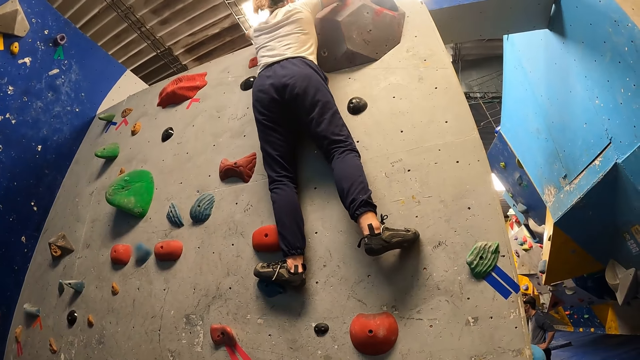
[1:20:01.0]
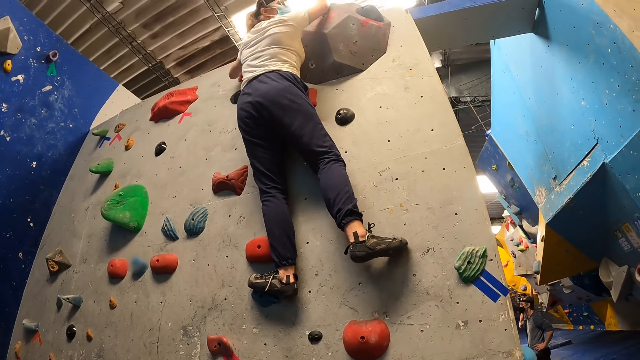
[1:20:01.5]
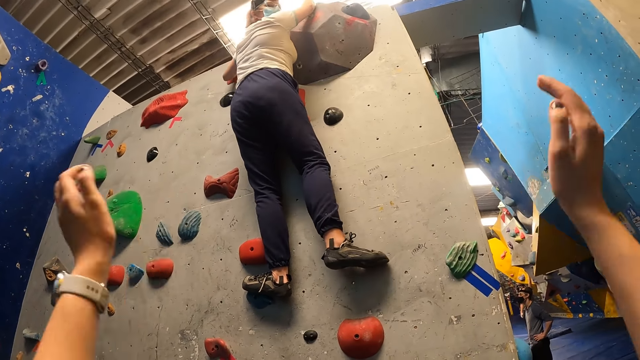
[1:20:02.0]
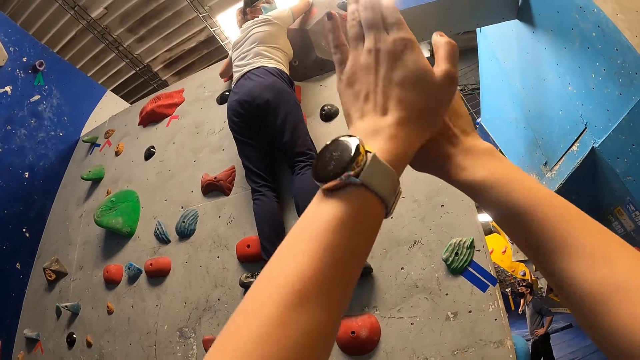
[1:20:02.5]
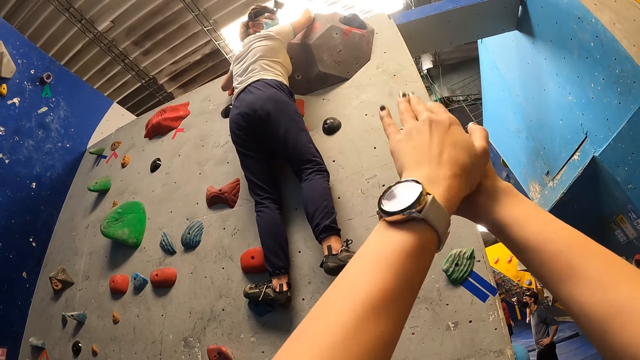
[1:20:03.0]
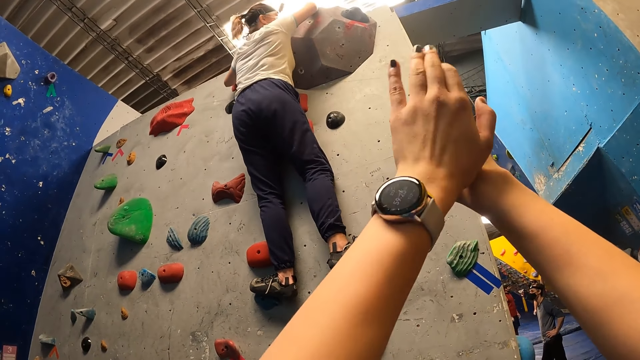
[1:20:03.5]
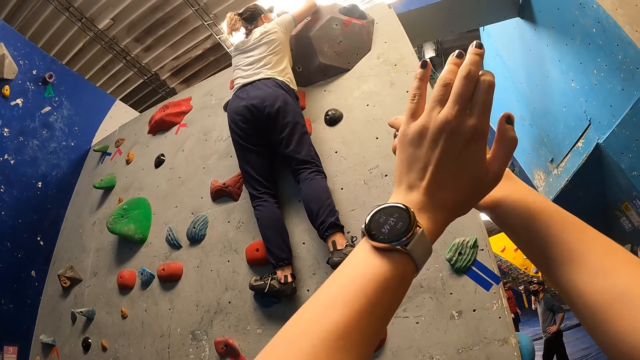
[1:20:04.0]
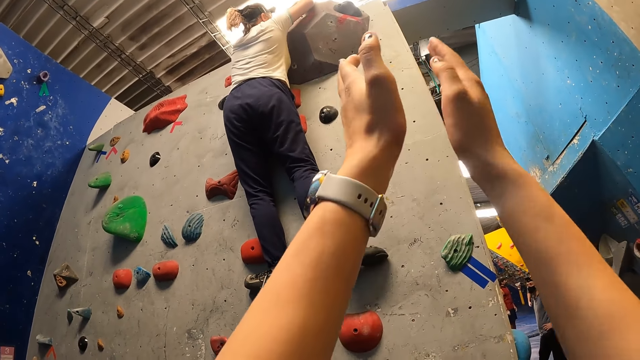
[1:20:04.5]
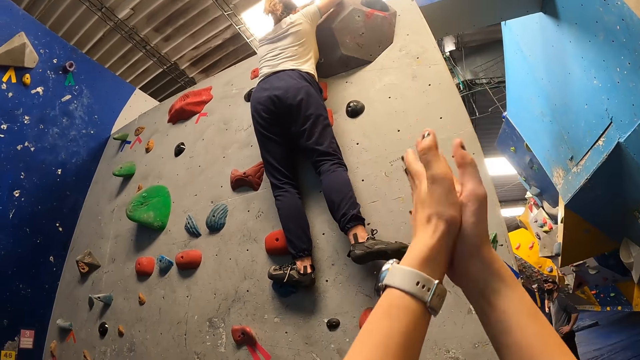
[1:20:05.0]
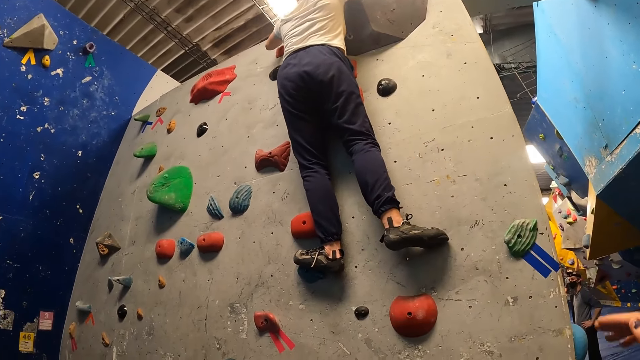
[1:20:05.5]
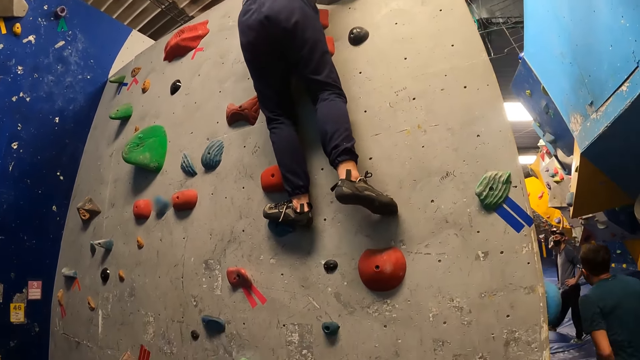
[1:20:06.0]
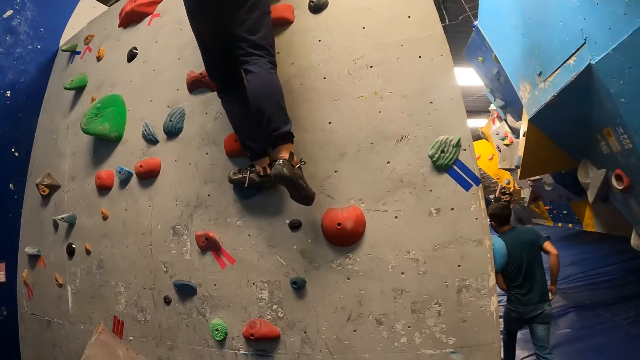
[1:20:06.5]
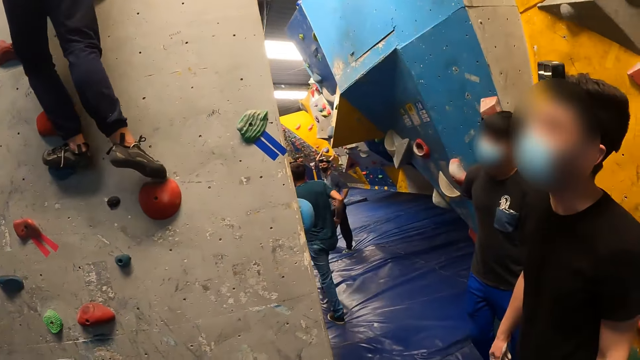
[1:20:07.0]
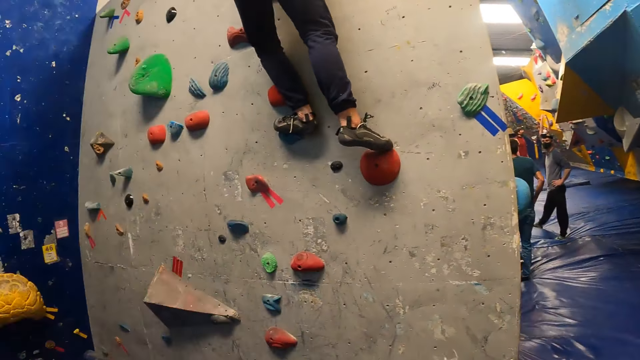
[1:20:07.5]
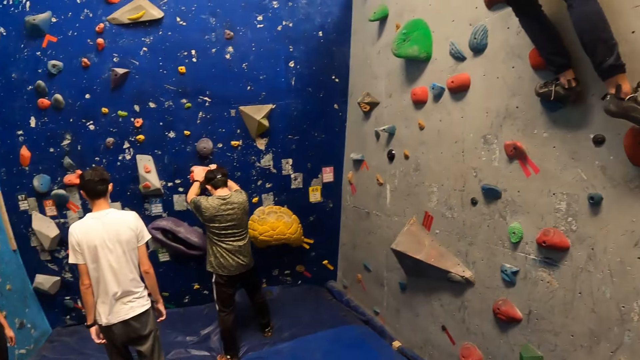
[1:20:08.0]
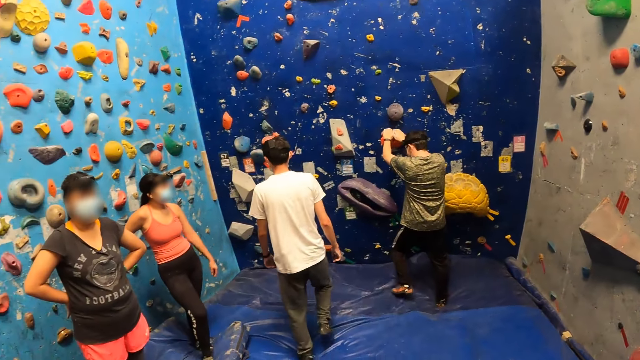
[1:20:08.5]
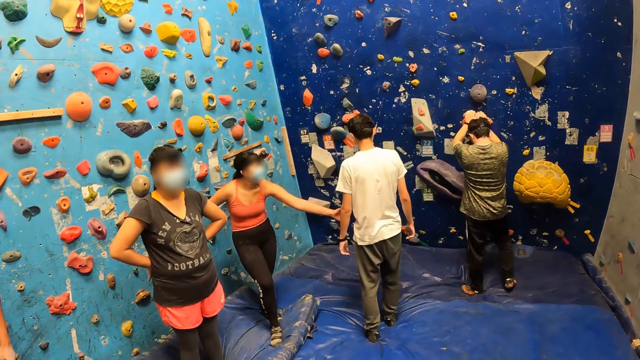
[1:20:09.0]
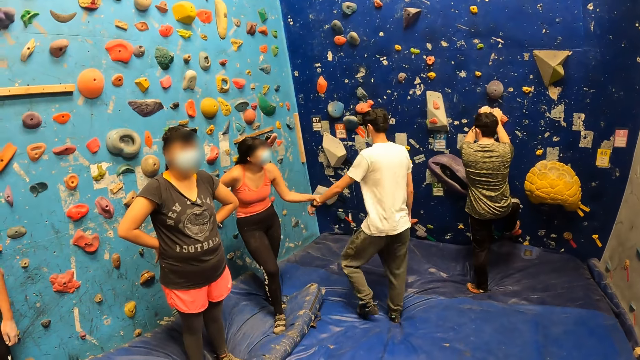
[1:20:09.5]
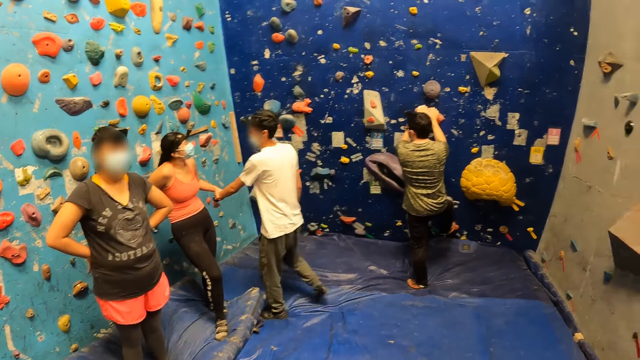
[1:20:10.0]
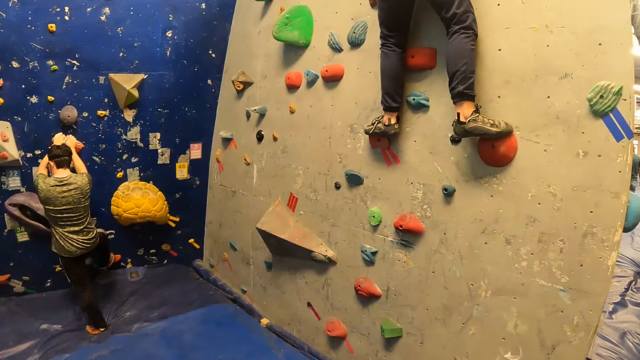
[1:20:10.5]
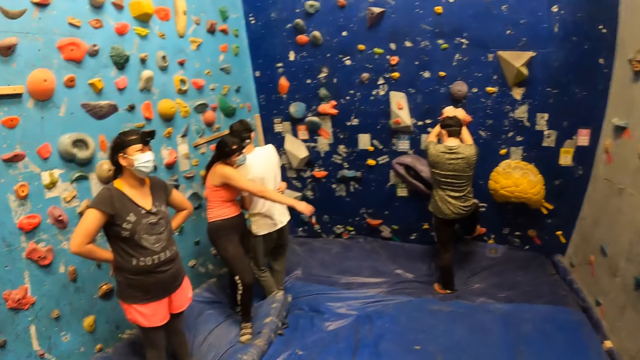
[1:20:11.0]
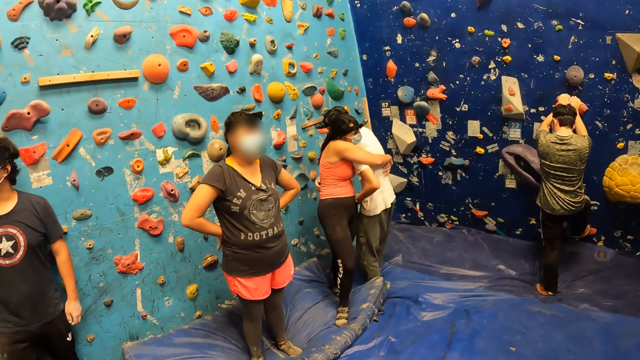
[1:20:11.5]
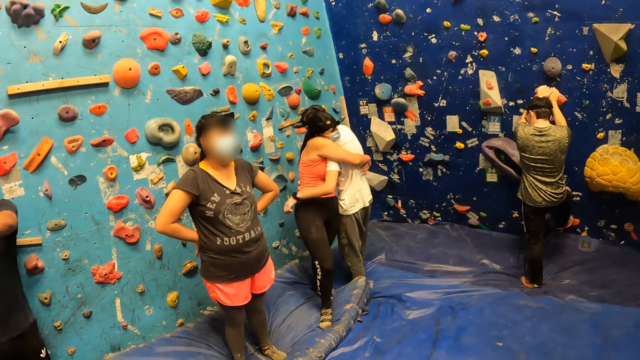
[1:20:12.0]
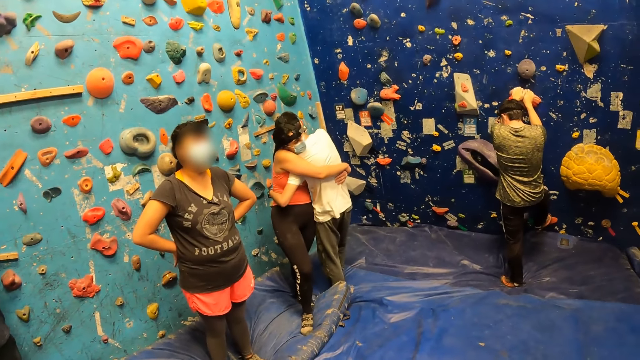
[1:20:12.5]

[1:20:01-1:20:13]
The camera wearer raises both hands up. They clap both hands together. They communicate with a lady. They look around. Another lady pulls a man.

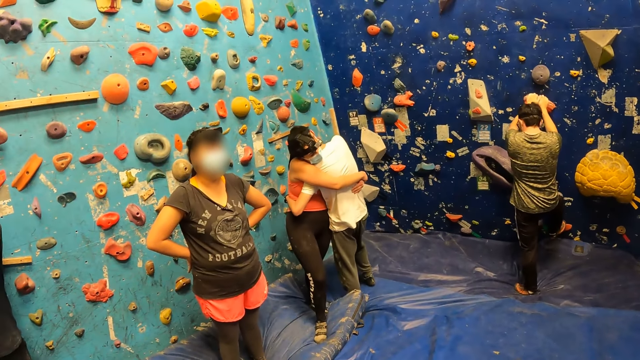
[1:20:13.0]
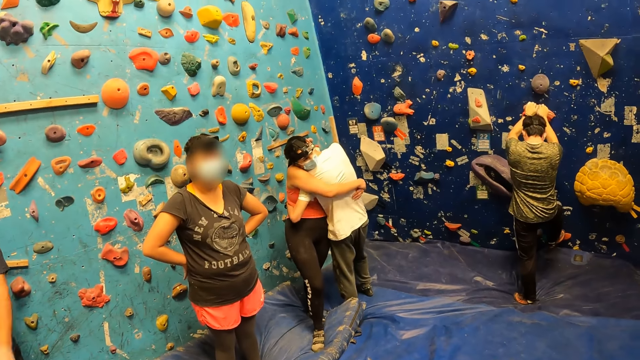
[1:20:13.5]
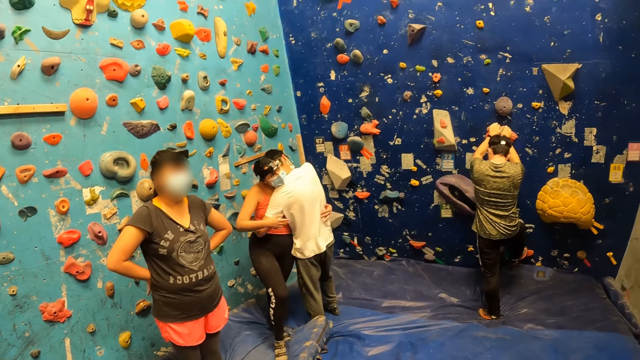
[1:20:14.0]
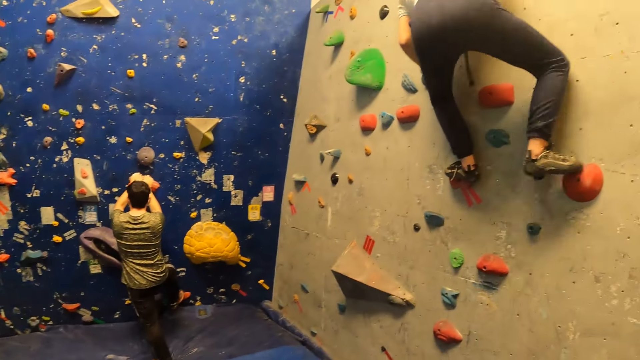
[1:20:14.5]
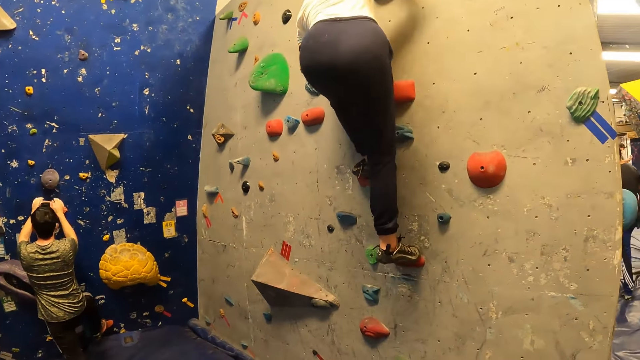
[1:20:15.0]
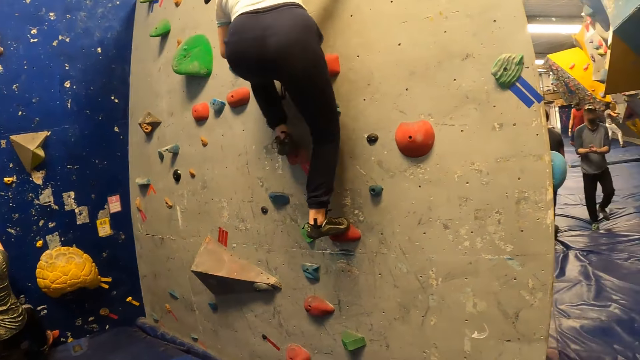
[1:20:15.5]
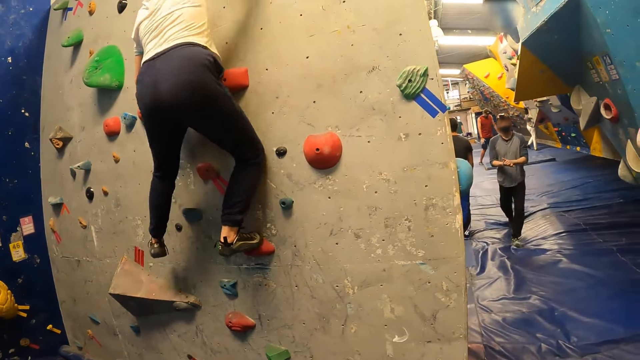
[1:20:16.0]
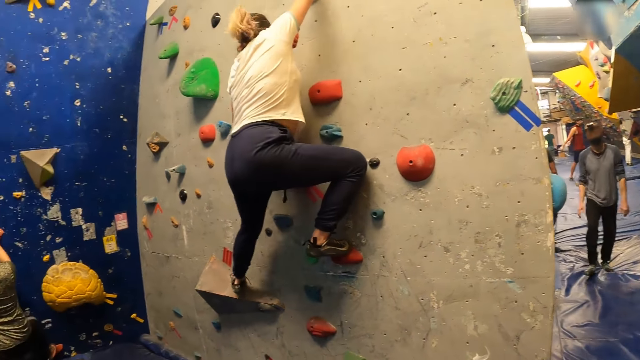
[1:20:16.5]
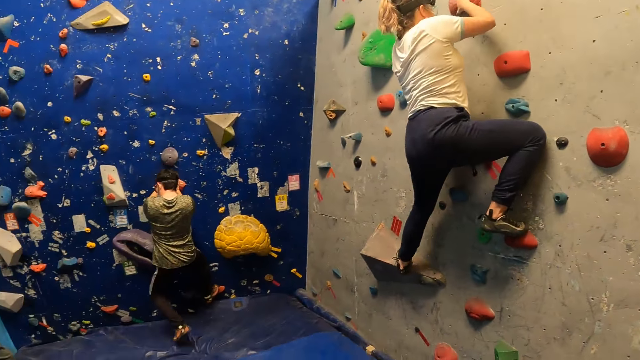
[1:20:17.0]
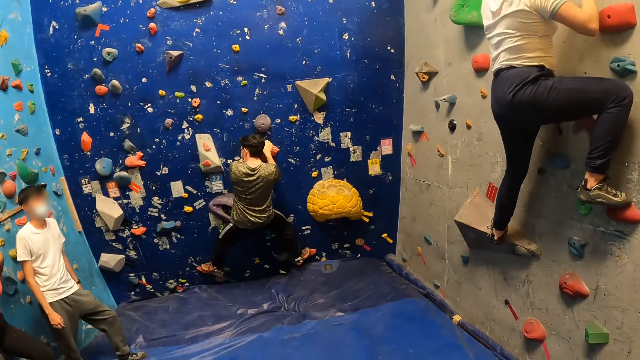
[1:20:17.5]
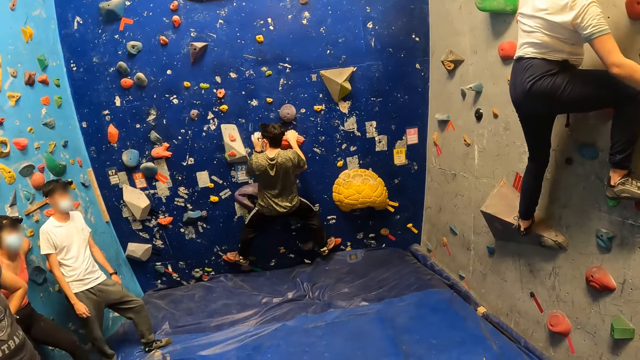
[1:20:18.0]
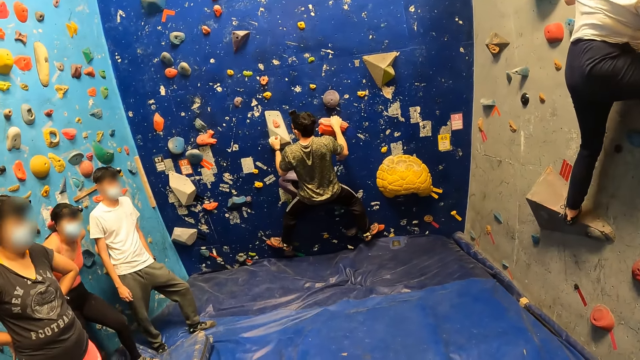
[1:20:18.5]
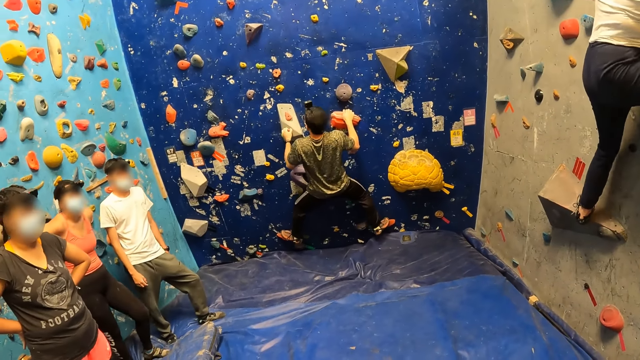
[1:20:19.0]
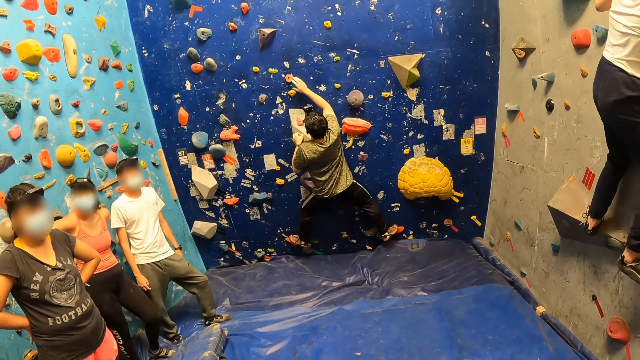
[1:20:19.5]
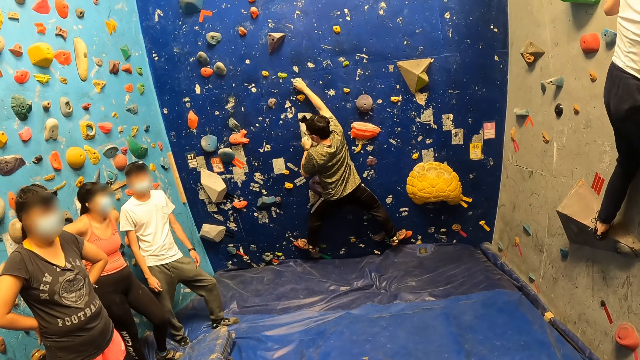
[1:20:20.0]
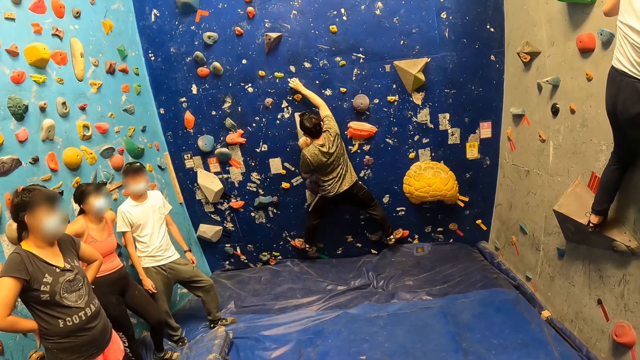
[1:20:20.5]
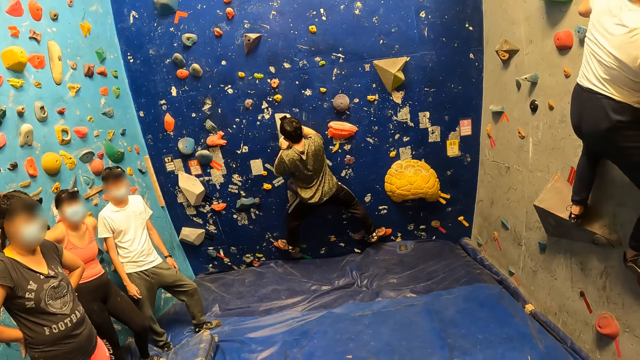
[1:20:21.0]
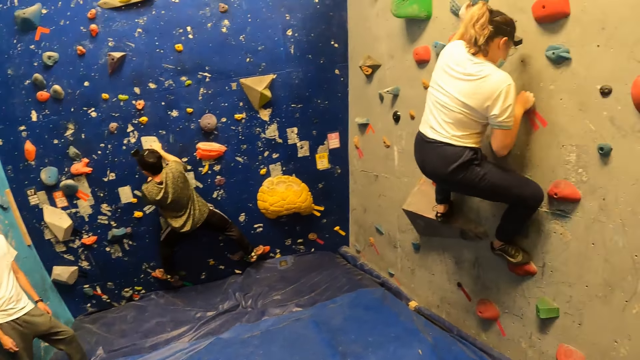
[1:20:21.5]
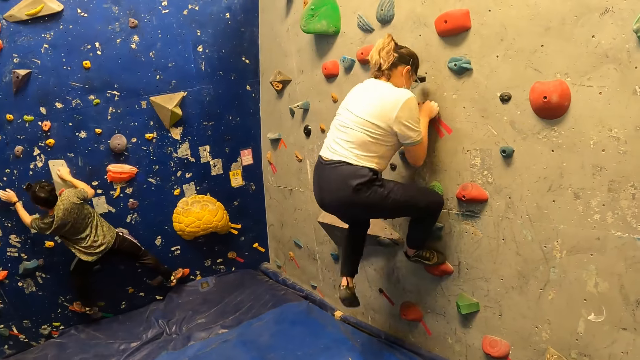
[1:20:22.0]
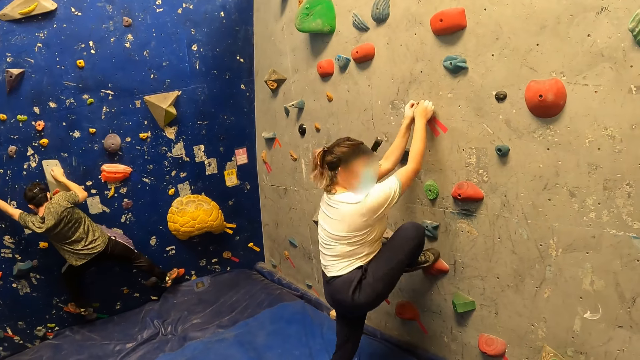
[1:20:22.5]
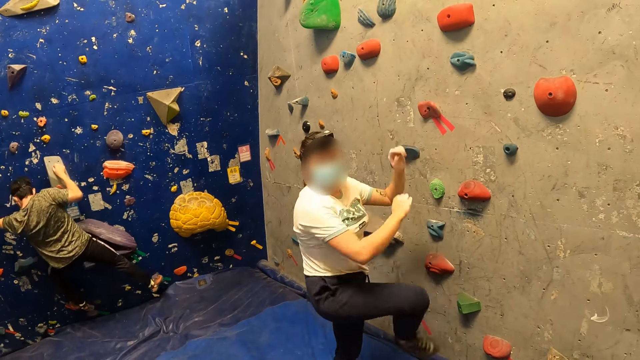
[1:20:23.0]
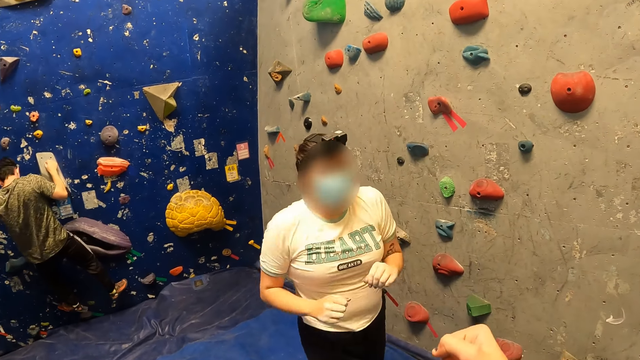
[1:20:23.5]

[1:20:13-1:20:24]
A lady hangs a man. The camera wearer looks at another lady. They look around. The other lady climbs down from the wall.
